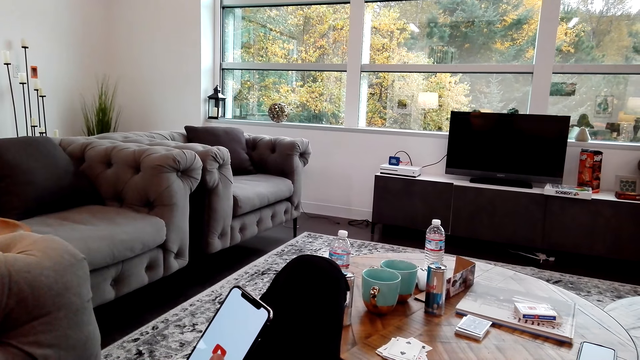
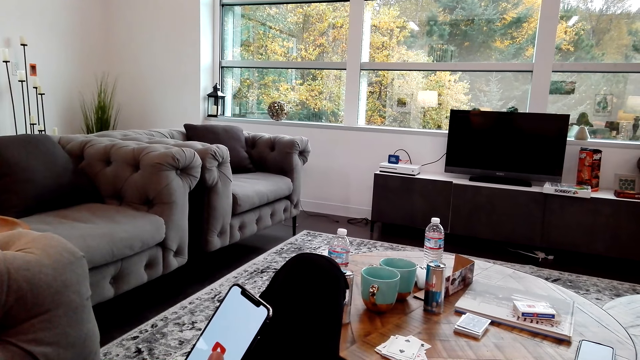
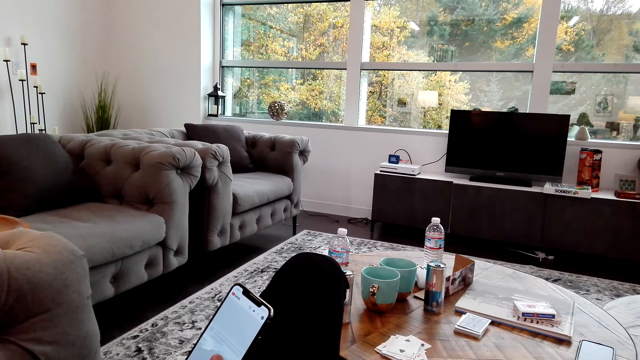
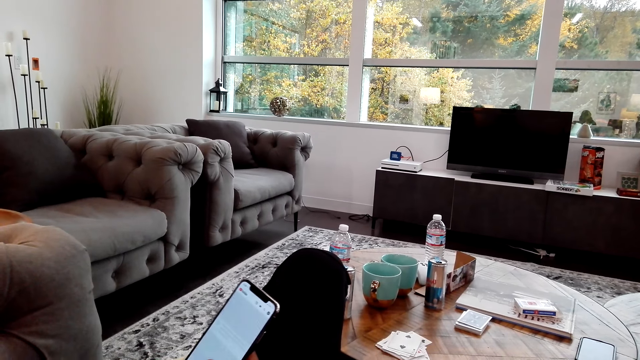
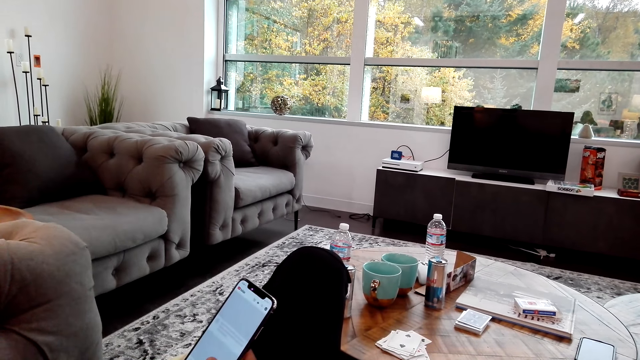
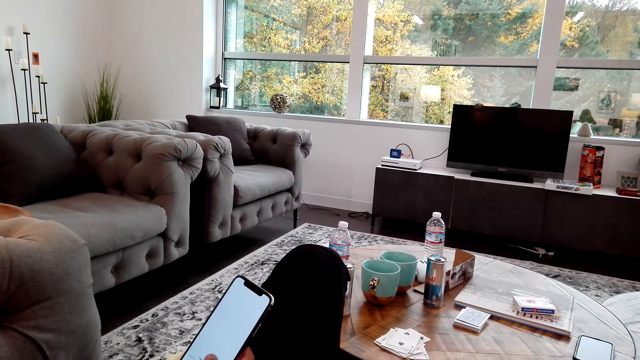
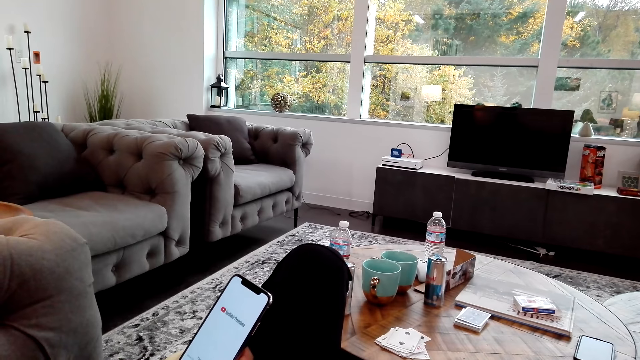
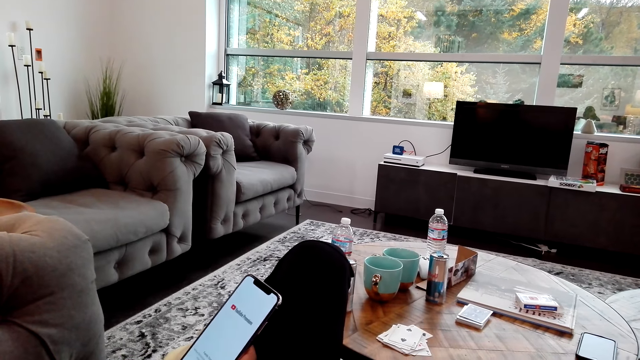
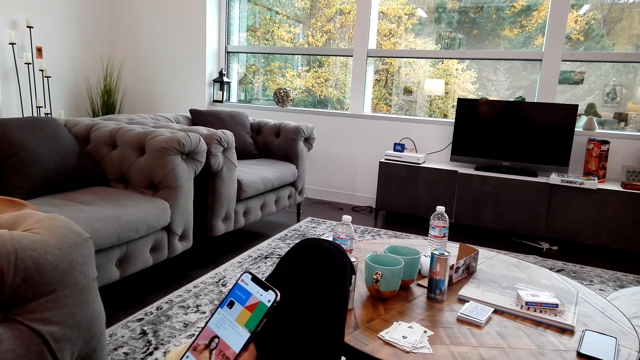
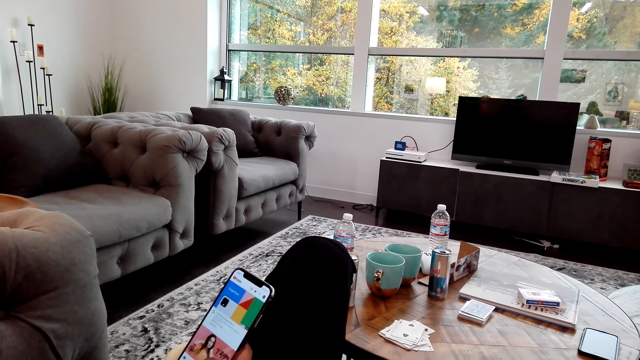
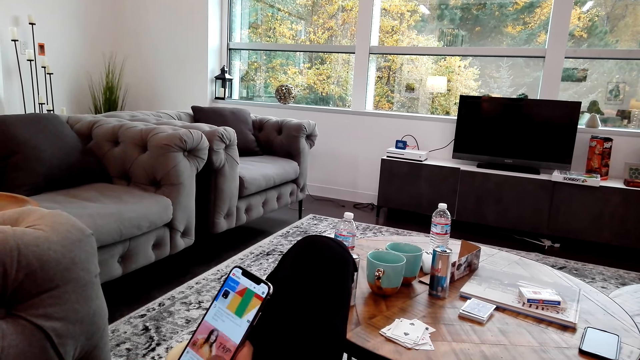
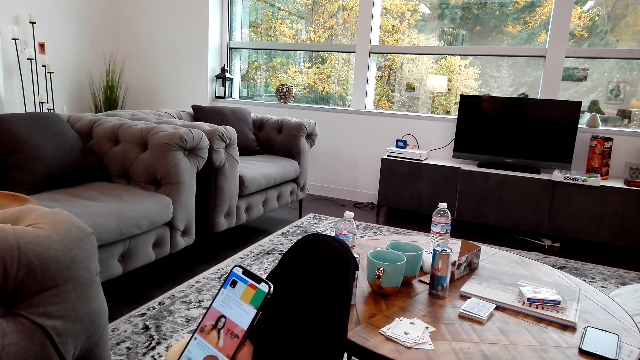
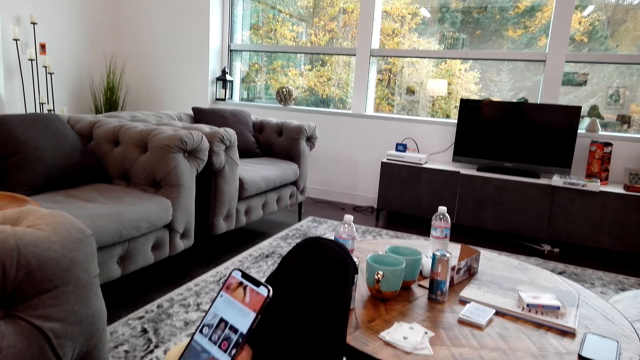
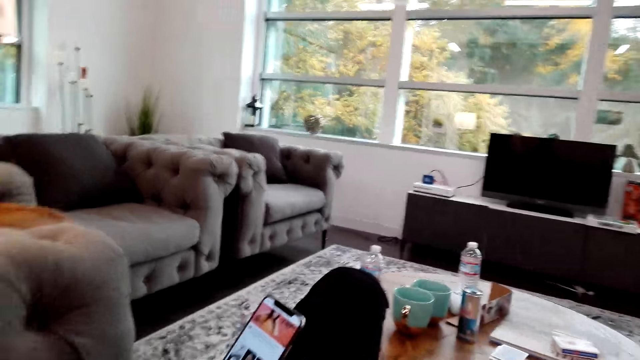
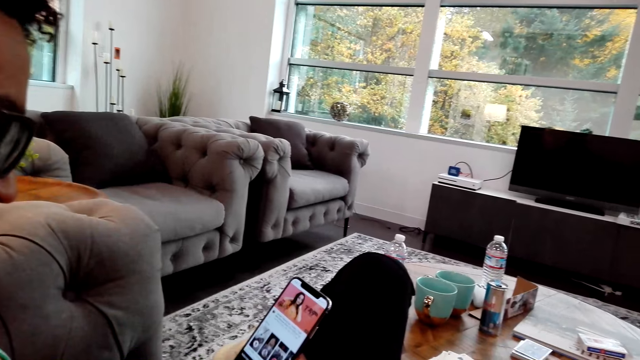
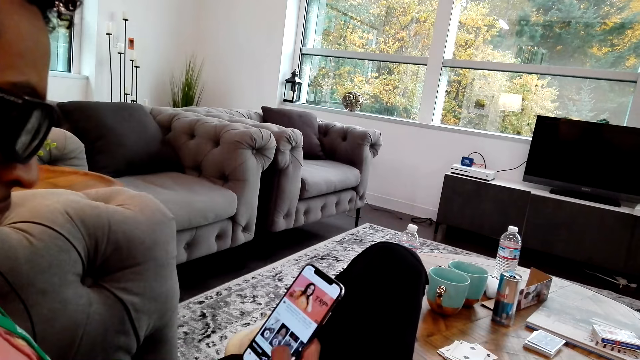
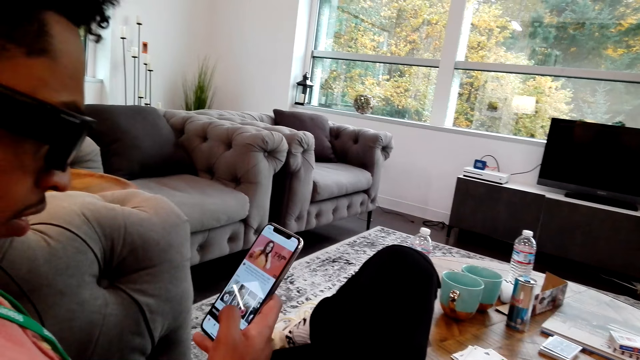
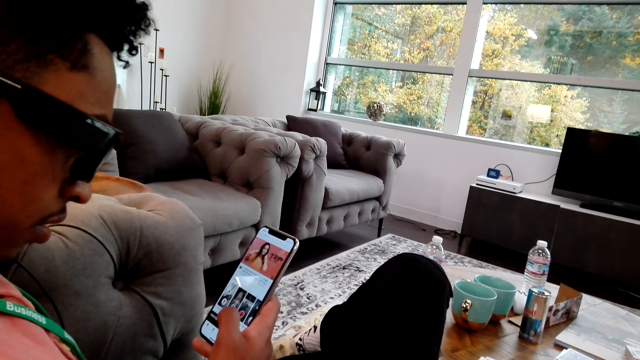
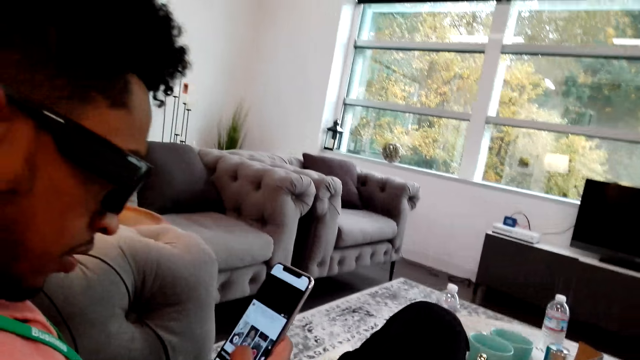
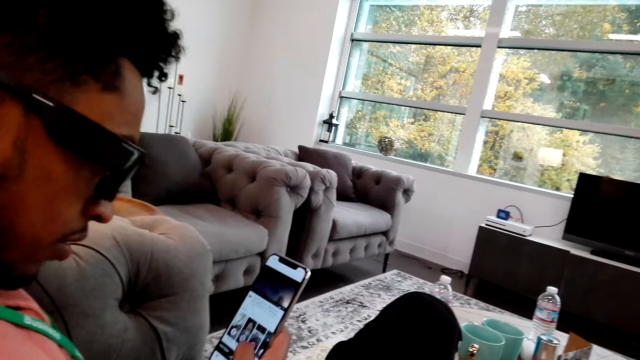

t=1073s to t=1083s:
A man operates the phone.

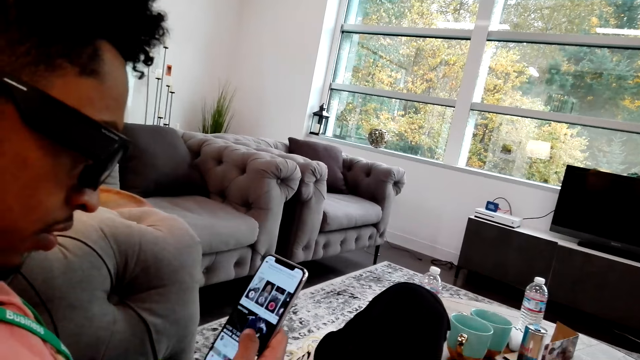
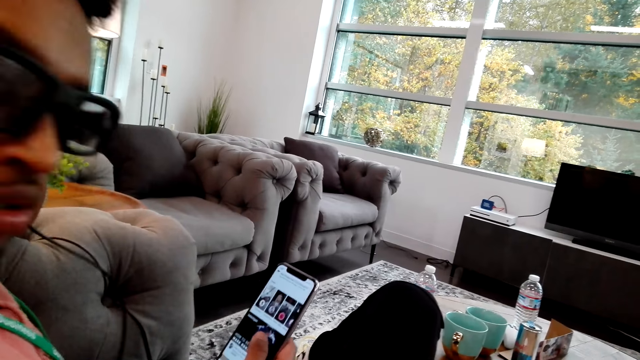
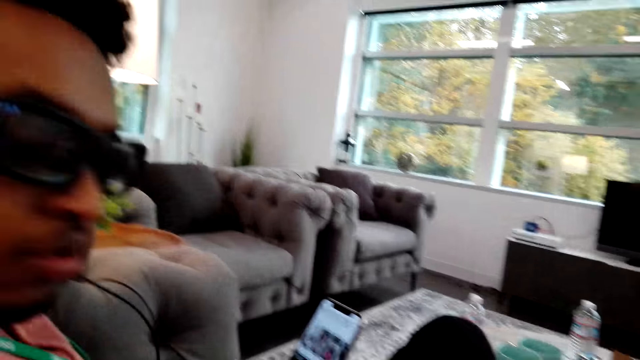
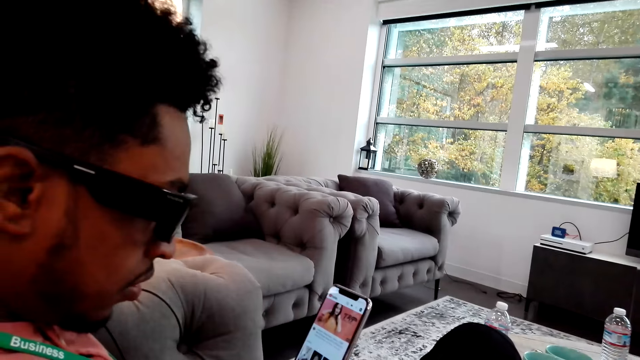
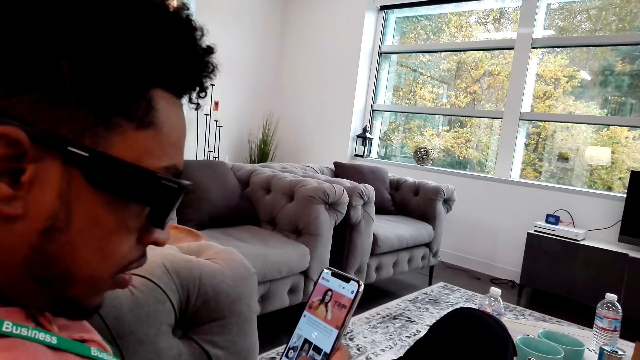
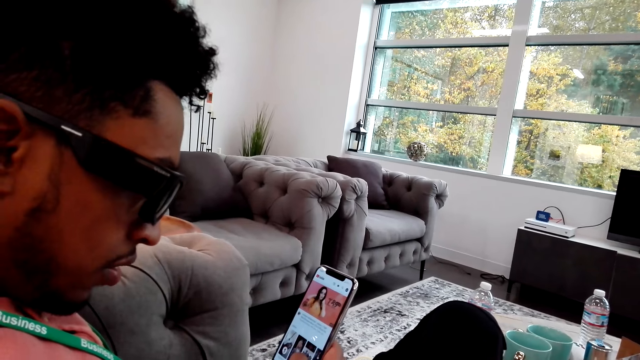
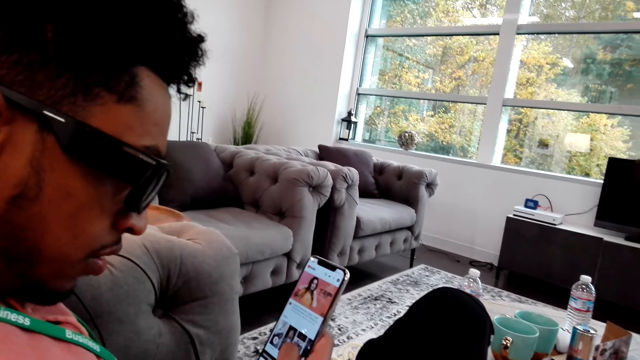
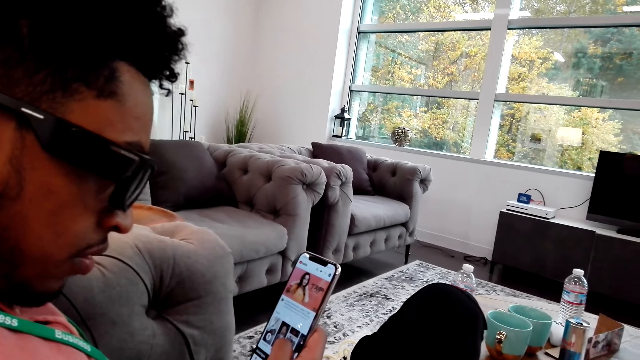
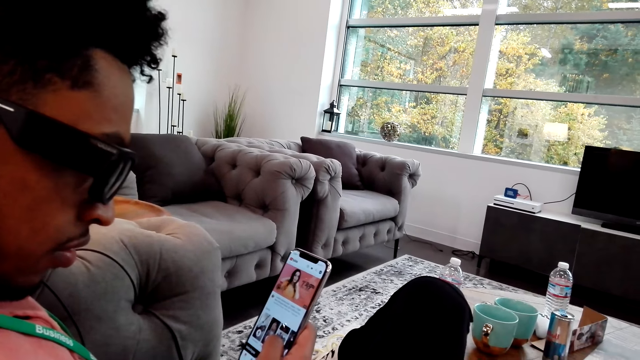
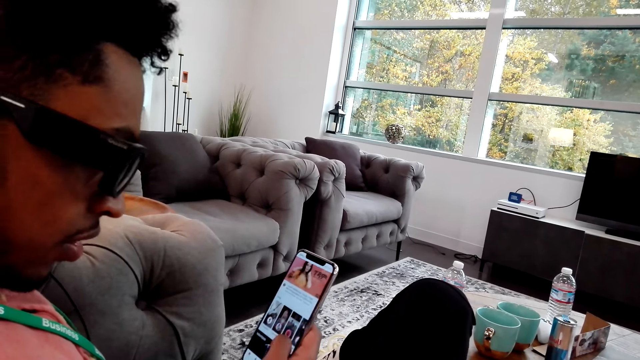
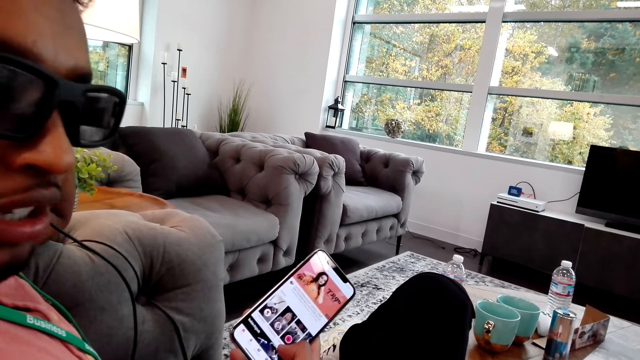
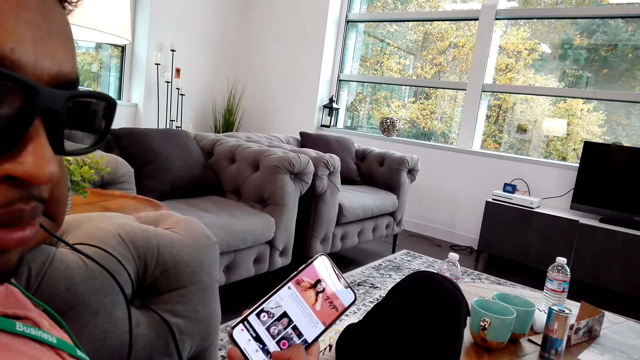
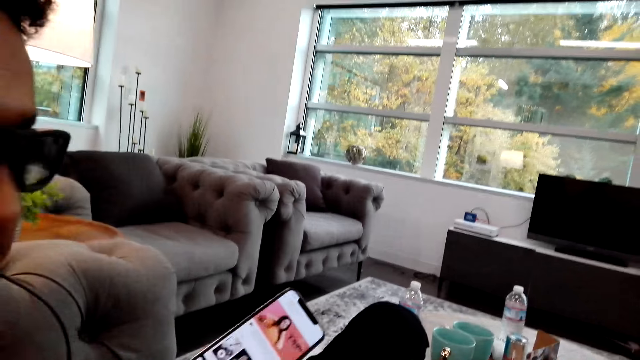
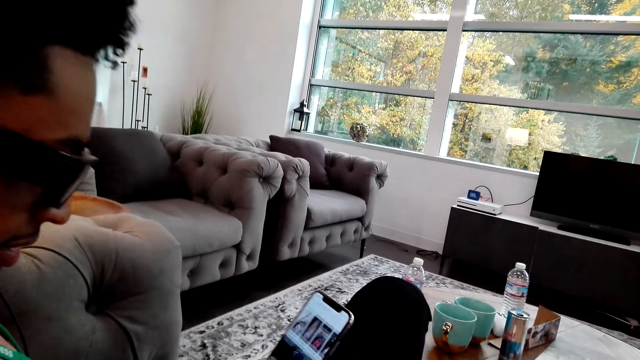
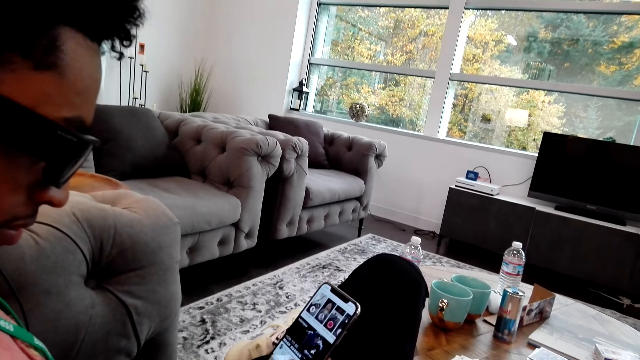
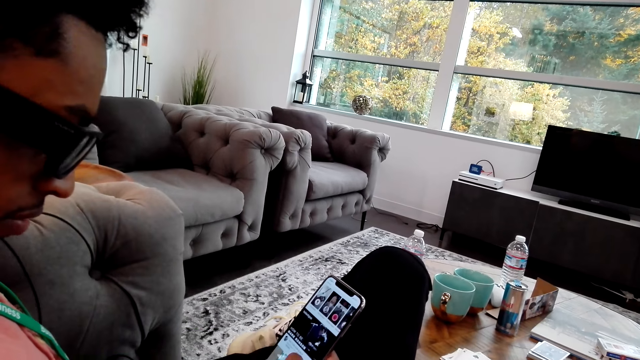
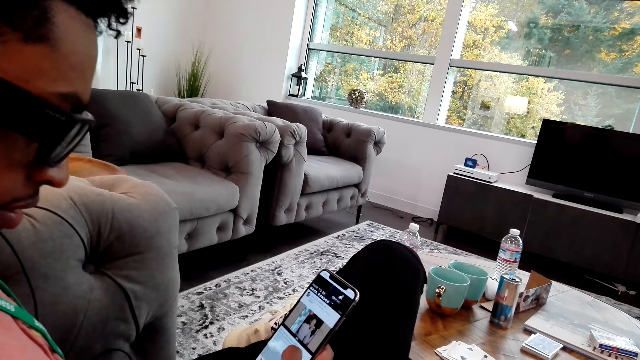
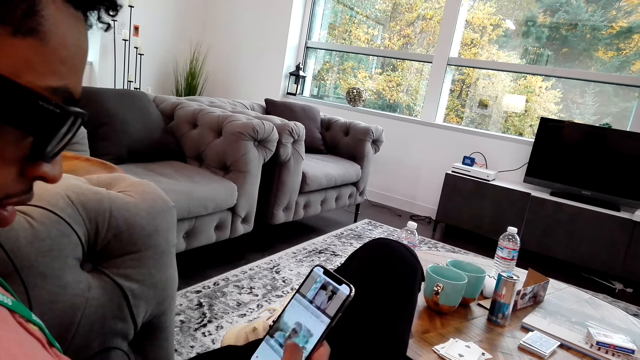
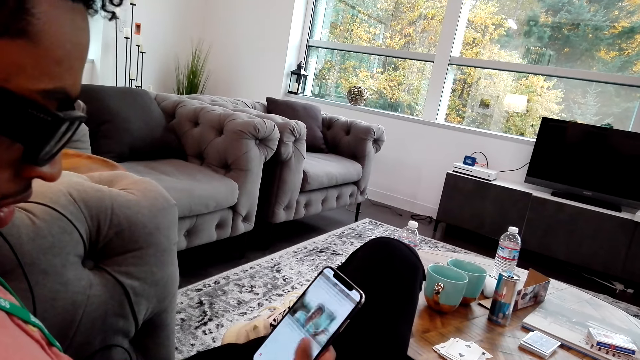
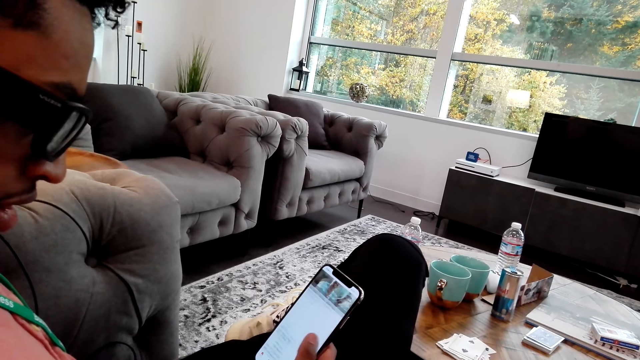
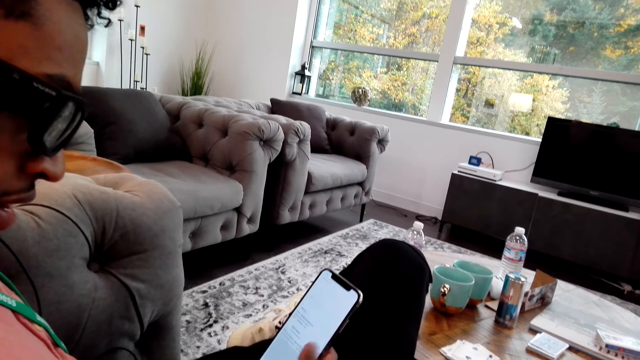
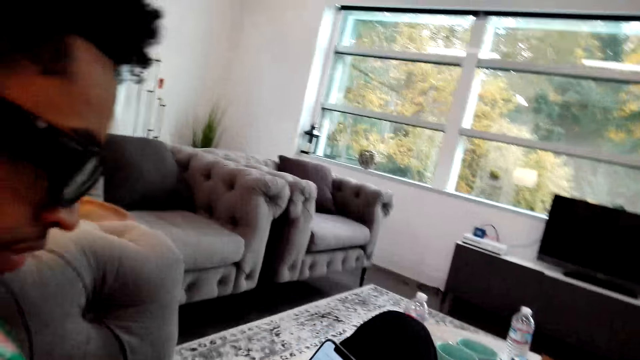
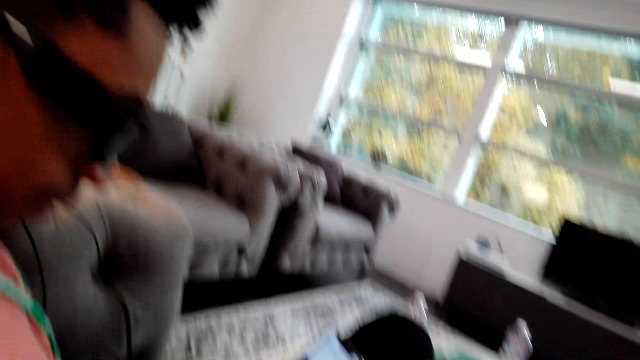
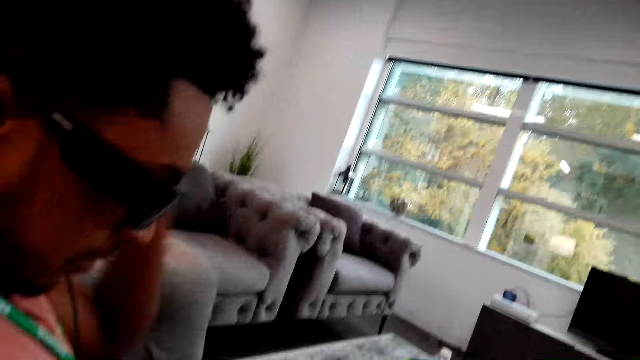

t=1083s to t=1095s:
A man operates the phone.
